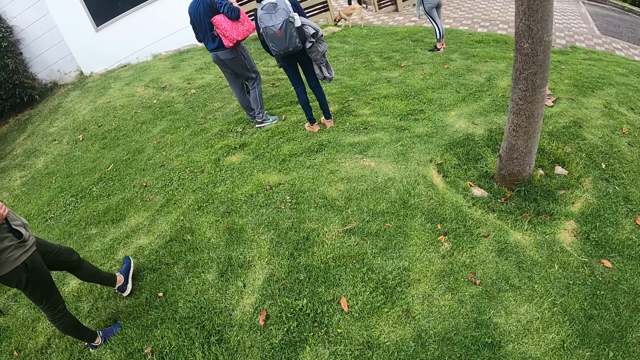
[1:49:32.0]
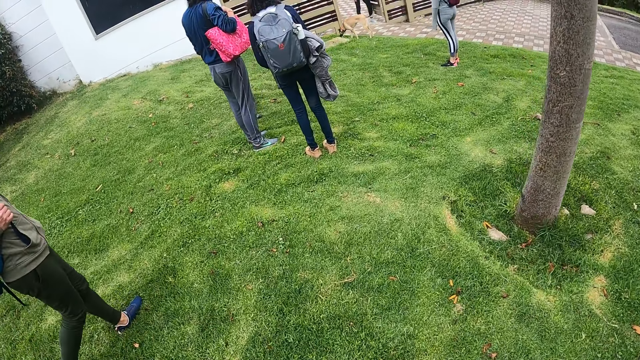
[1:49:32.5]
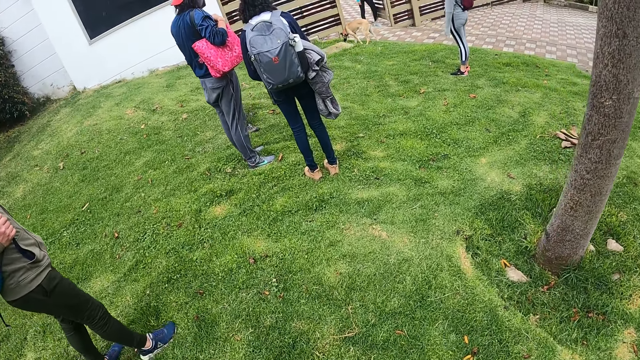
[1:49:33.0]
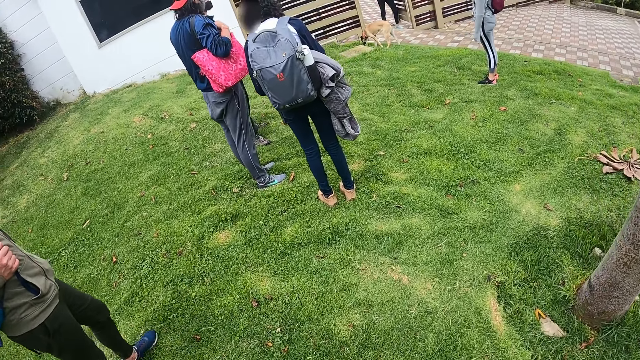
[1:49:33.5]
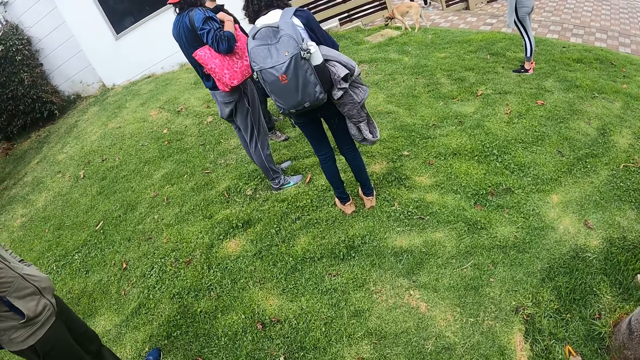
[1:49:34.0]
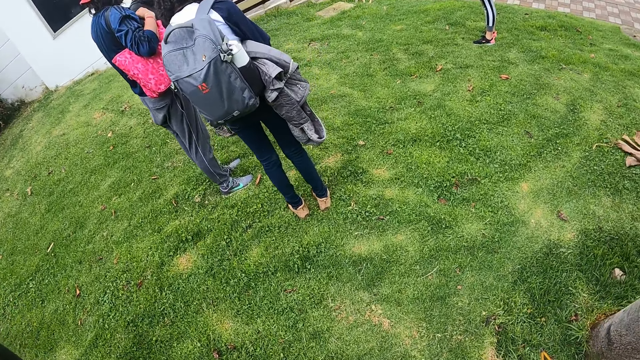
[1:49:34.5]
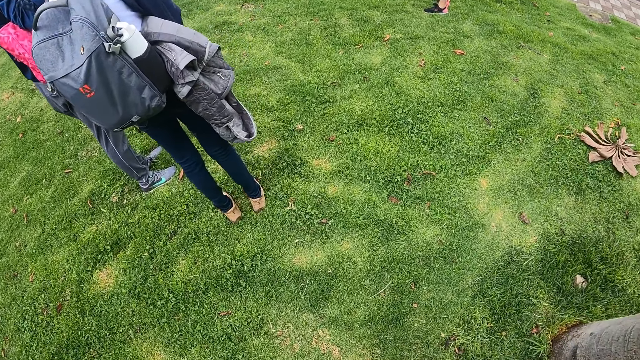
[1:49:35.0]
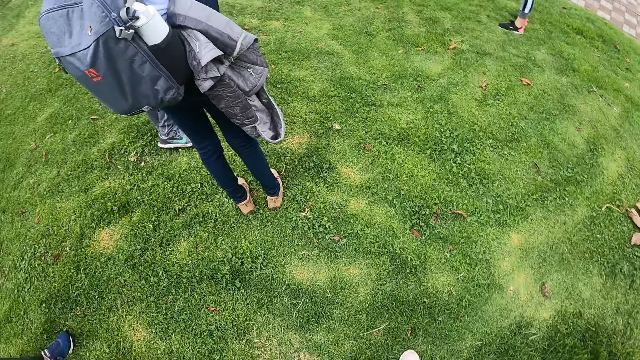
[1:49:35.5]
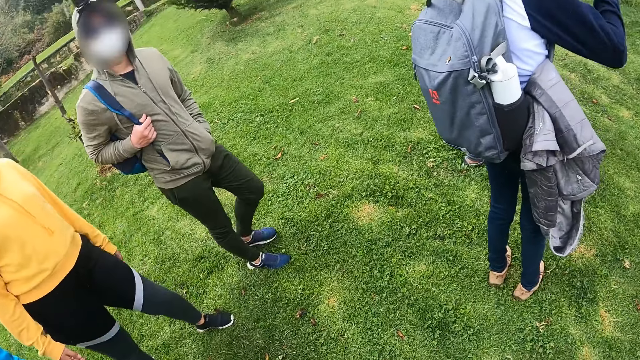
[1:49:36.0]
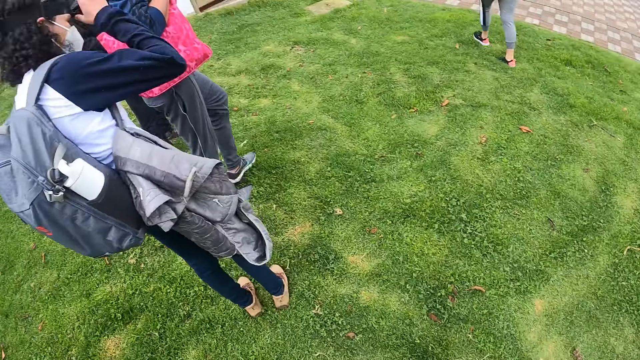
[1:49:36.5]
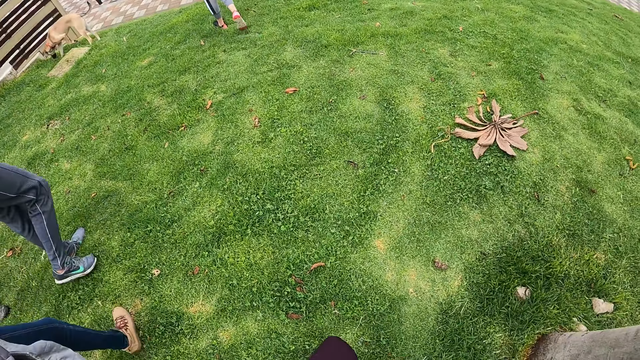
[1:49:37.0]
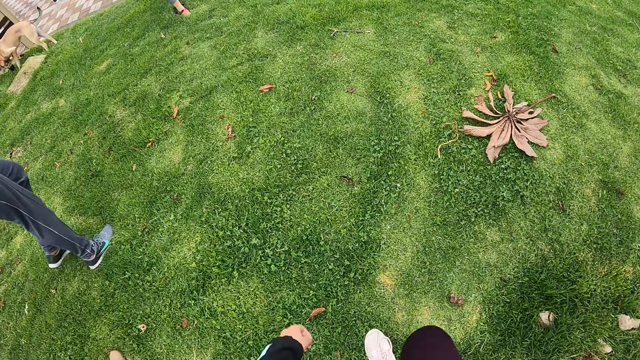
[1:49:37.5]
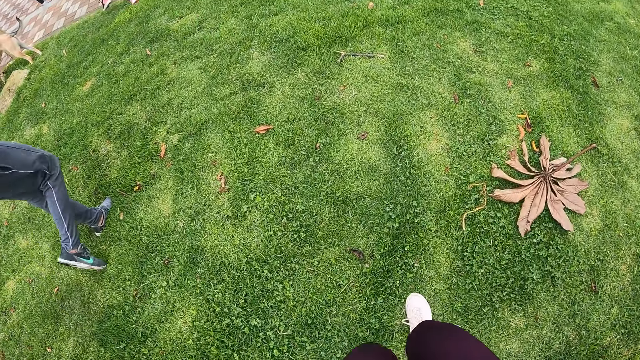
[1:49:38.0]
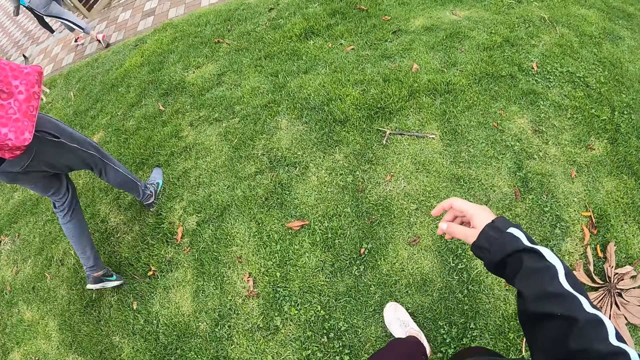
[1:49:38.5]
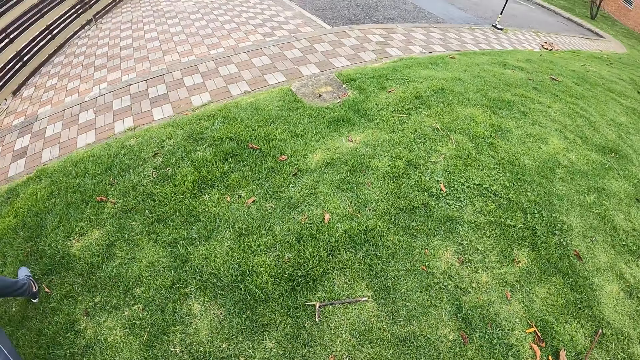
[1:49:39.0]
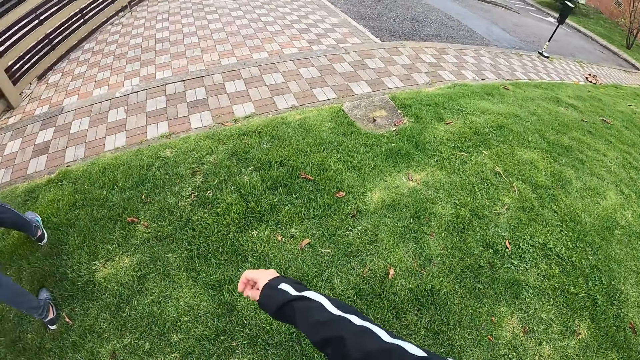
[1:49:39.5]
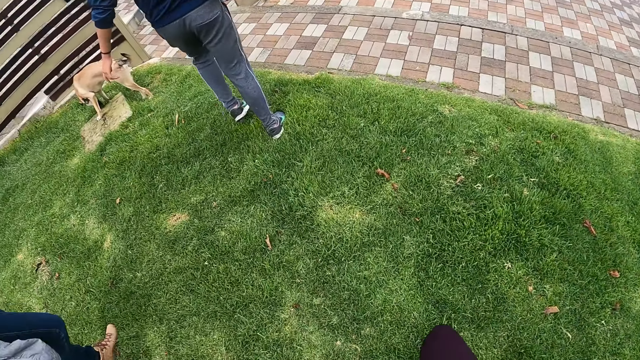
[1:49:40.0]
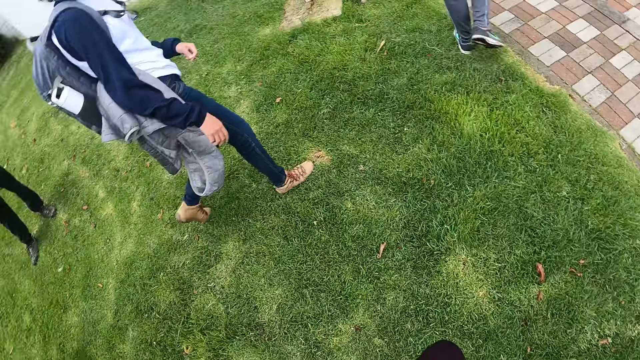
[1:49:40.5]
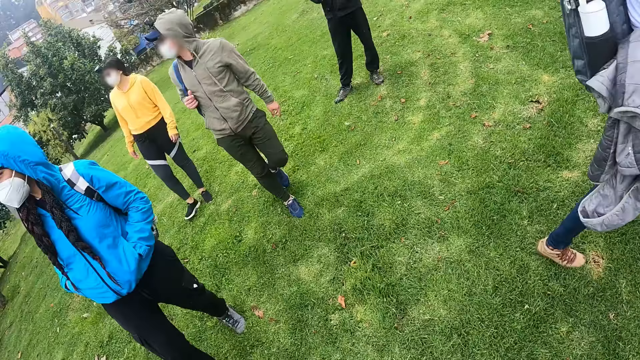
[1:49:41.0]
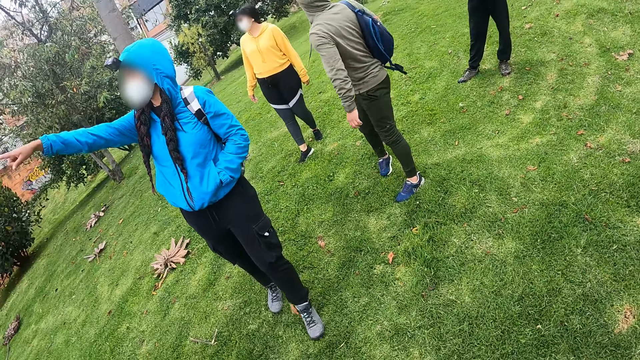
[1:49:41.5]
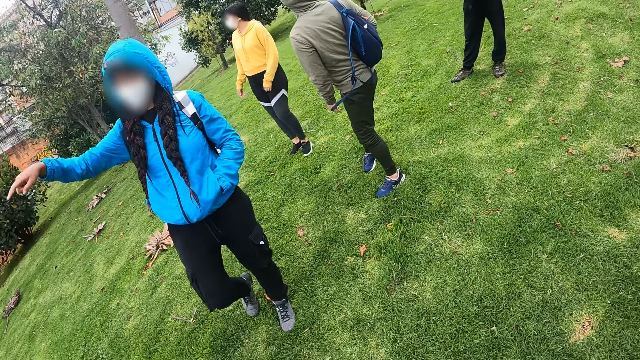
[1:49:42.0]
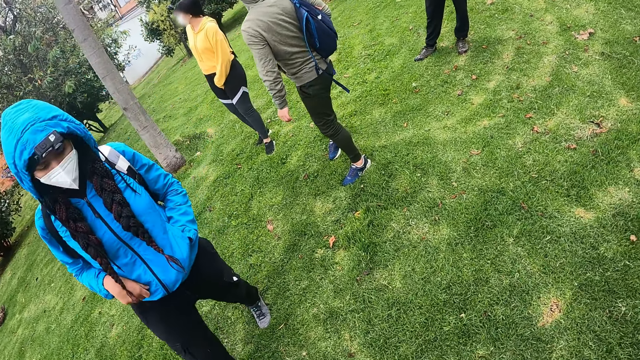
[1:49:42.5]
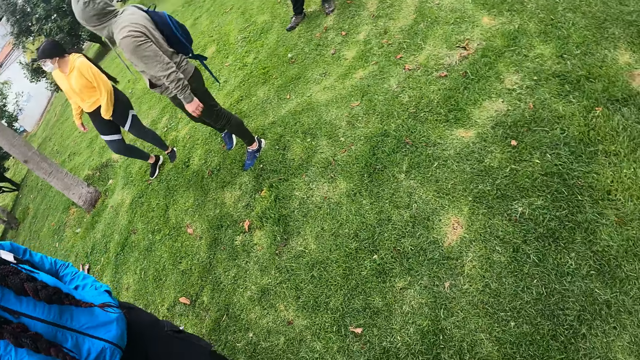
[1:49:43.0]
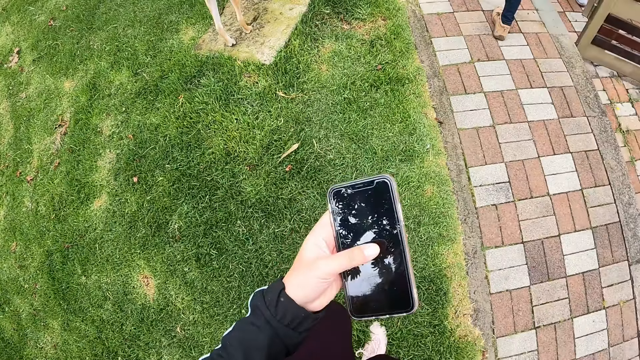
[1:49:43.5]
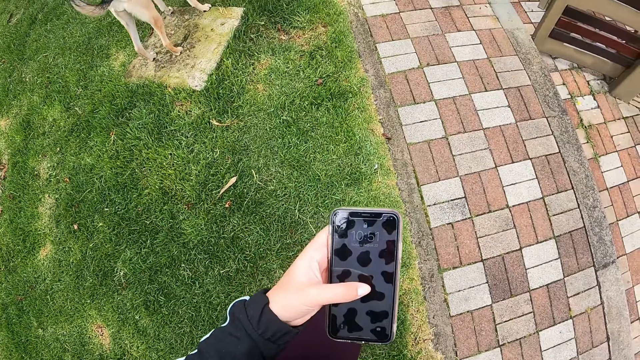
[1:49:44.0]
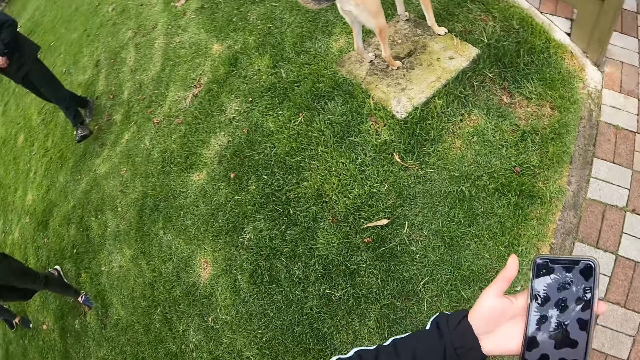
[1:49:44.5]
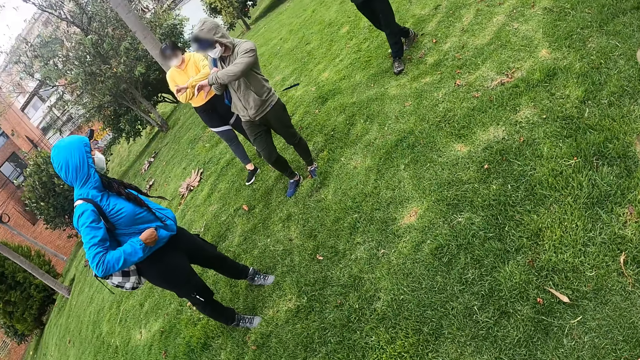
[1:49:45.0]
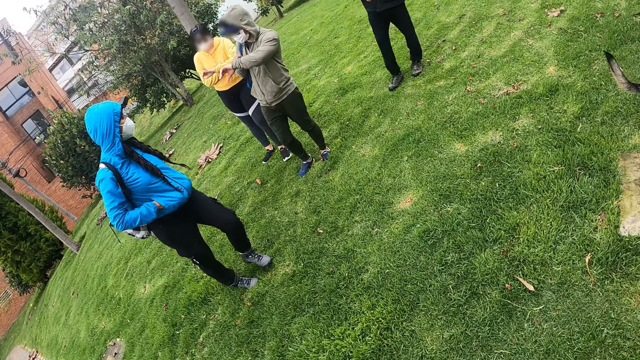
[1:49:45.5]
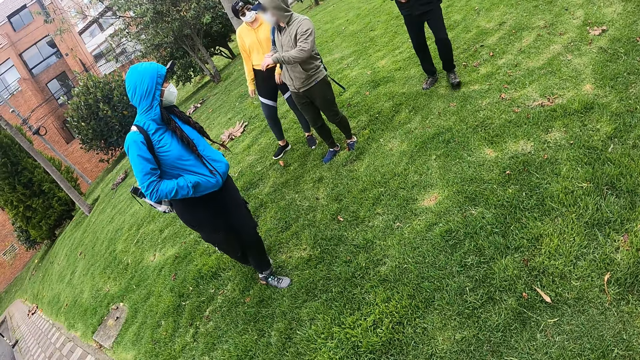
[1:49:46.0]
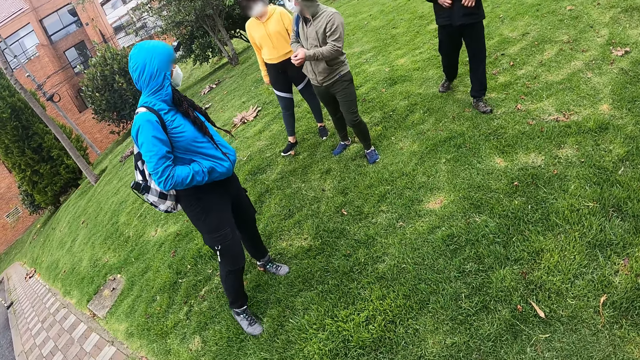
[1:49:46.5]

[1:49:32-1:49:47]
The woman speaks to the group and the camera wearer. The camera wearer operates a phone.

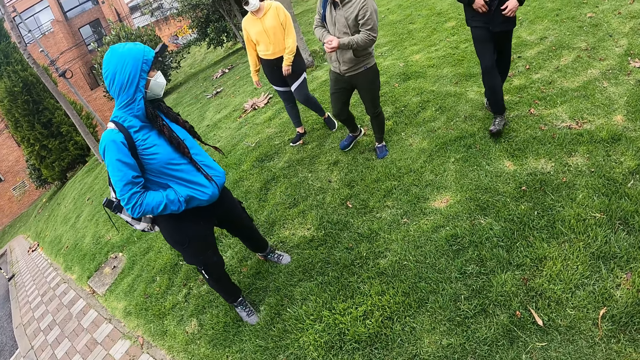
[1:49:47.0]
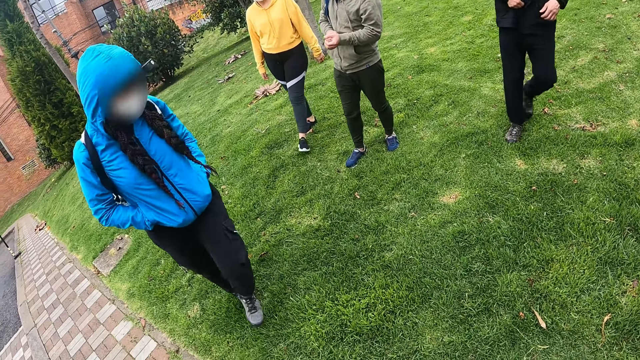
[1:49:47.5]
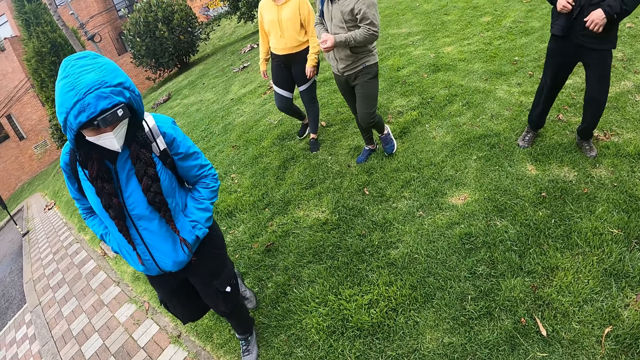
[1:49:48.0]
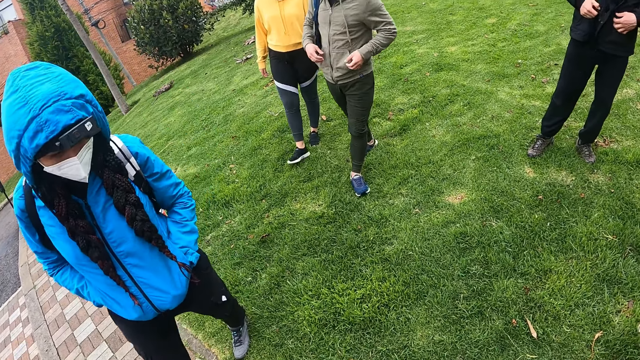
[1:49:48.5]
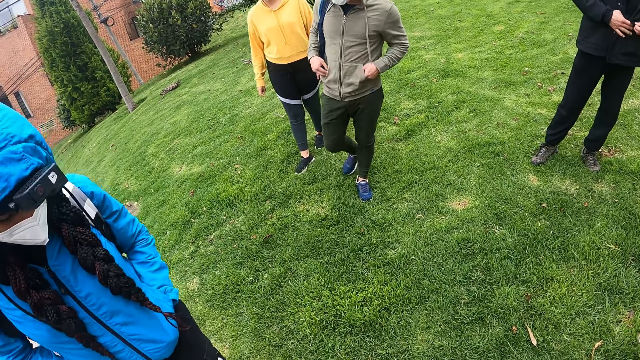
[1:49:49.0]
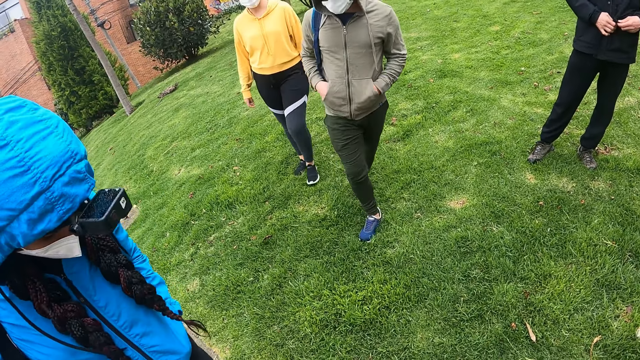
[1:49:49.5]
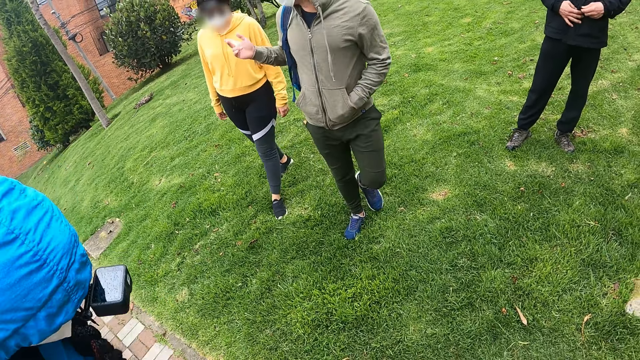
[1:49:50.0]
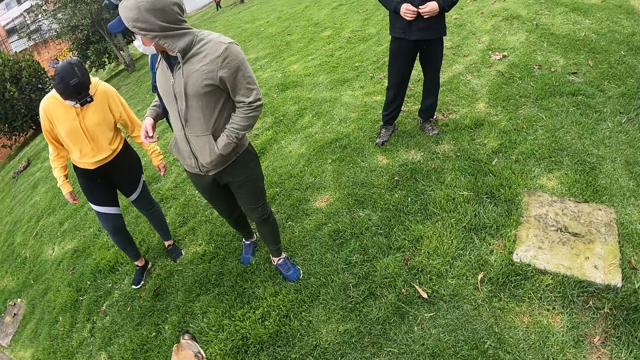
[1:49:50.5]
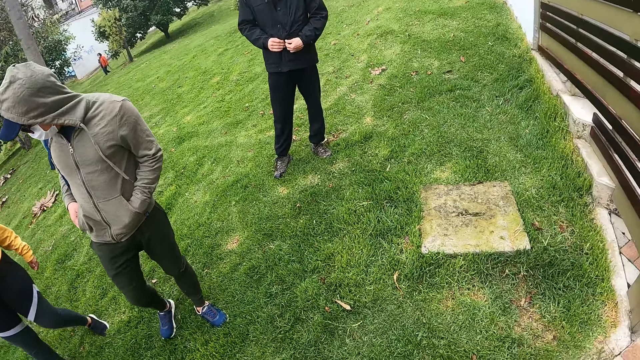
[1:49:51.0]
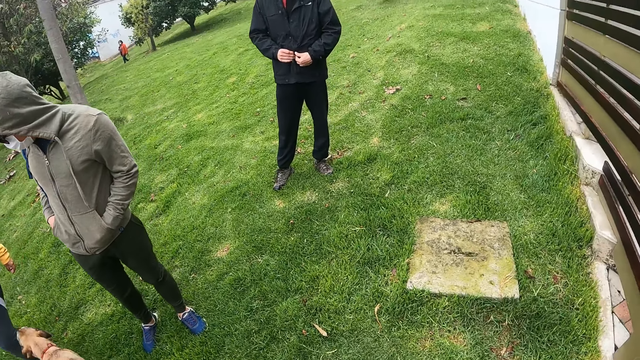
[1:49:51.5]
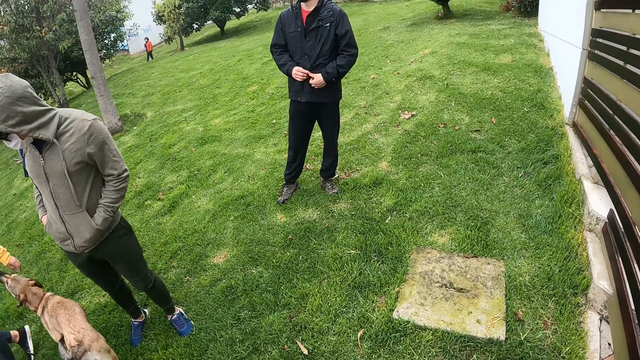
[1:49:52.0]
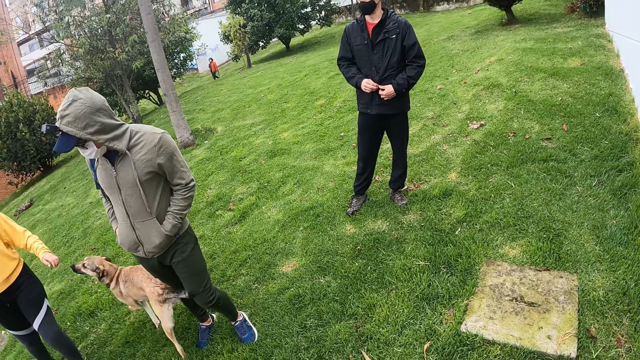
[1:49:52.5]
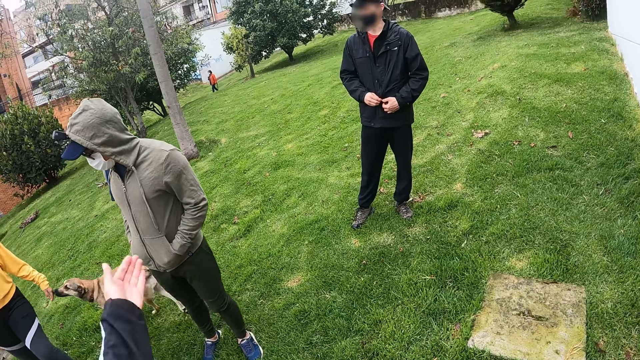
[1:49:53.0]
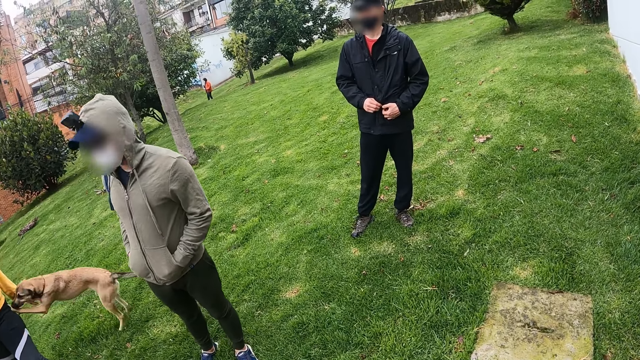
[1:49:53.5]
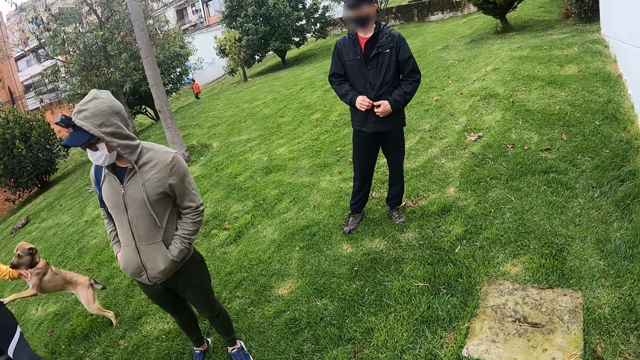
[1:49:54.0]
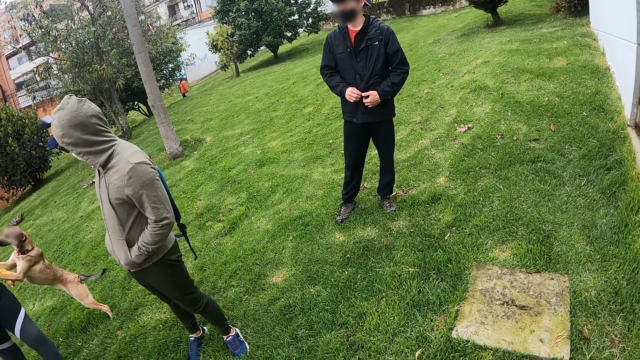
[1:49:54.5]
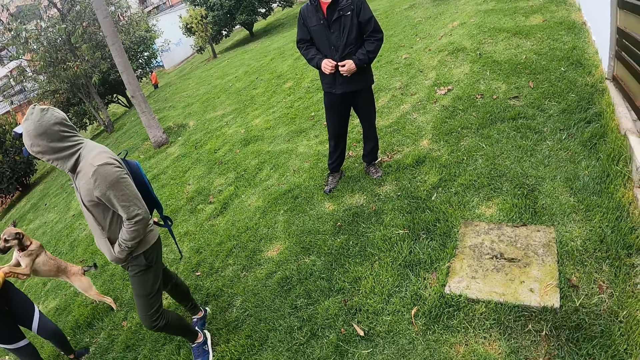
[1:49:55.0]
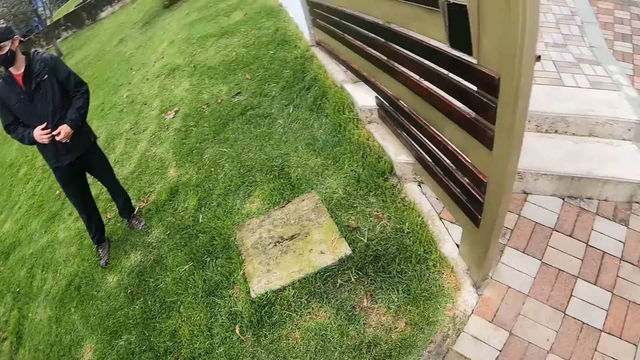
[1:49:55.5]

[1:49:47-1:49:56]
A man speaks to the woman.
